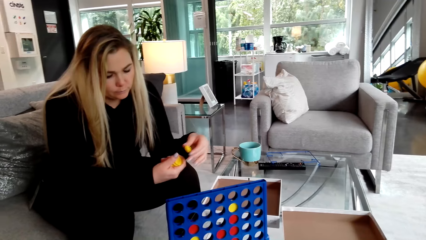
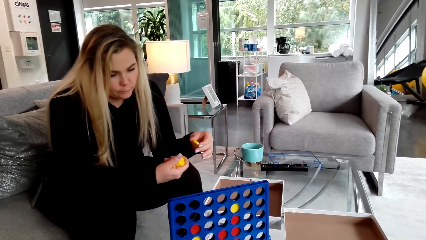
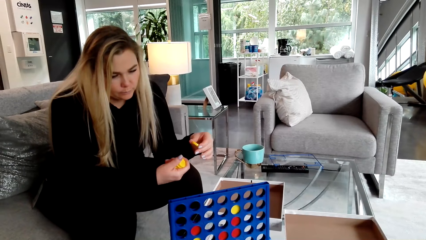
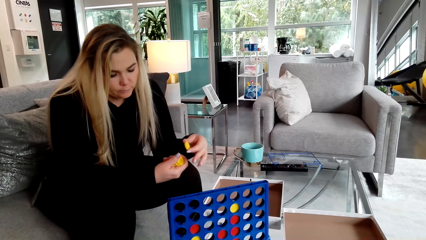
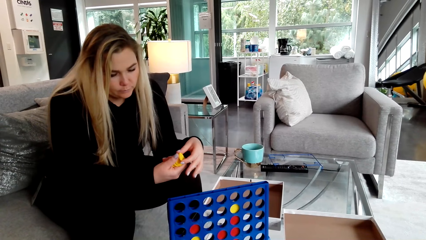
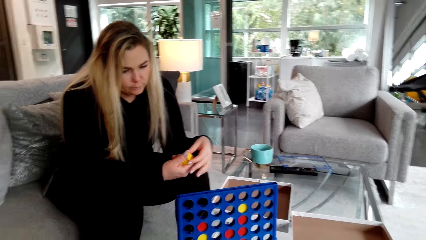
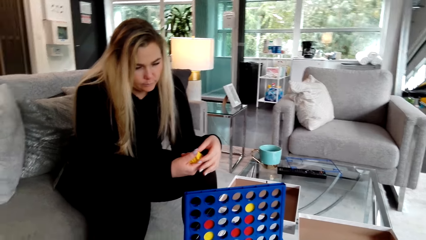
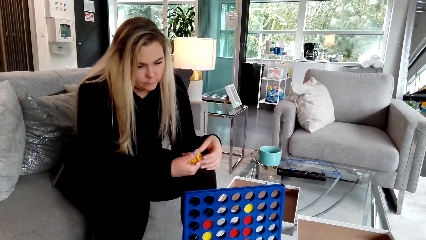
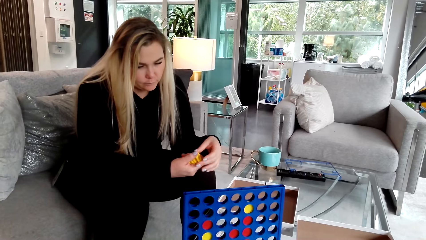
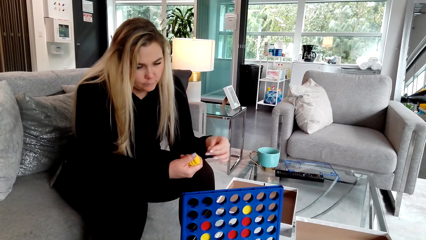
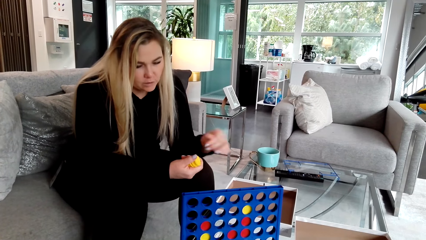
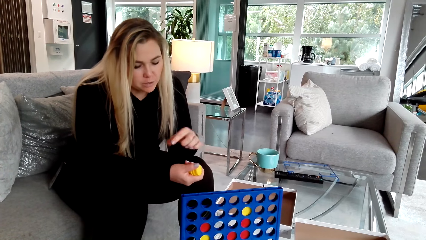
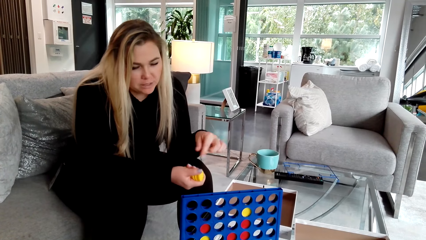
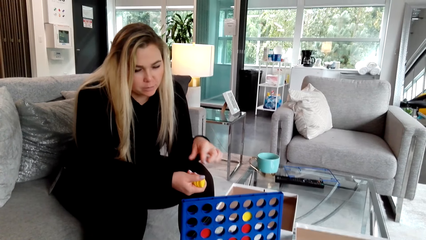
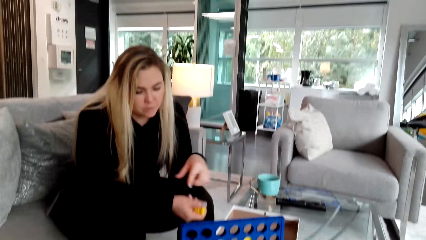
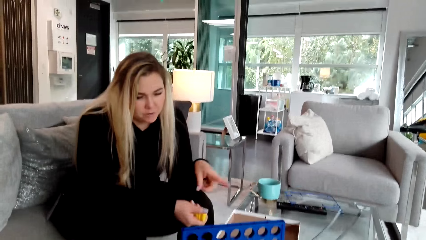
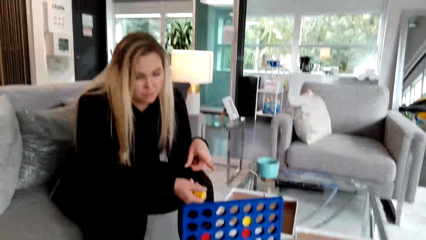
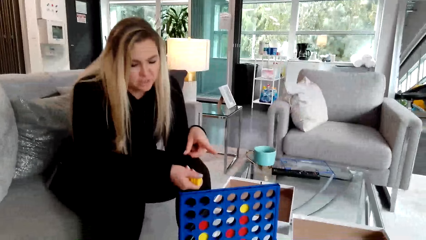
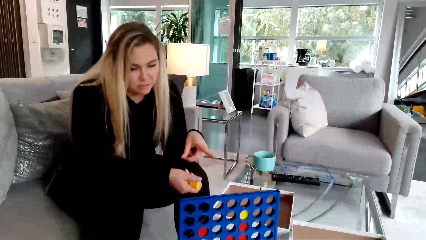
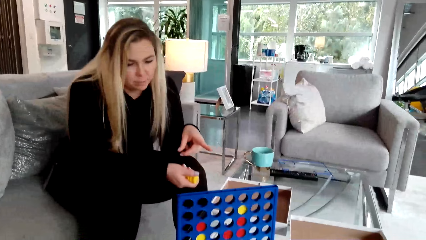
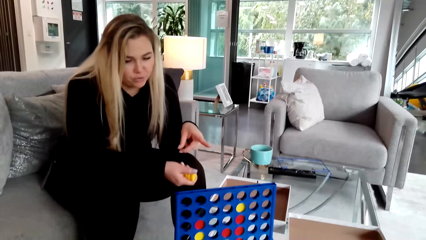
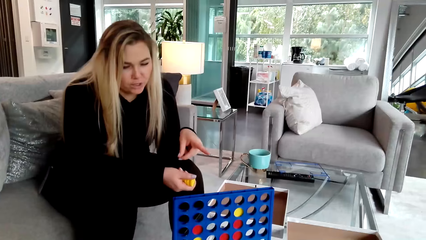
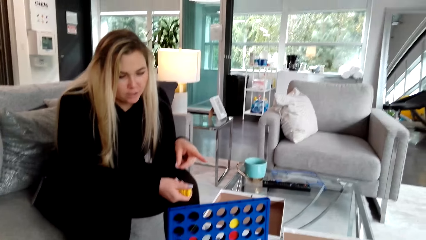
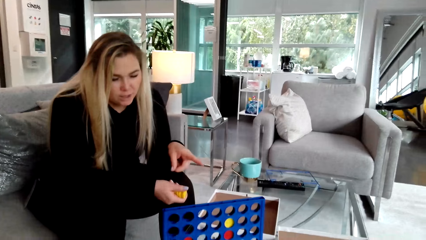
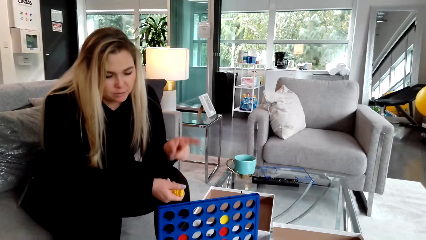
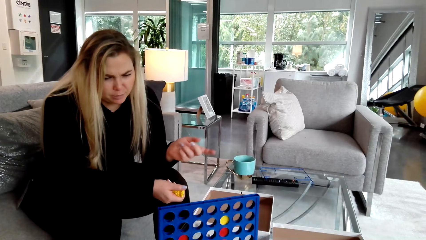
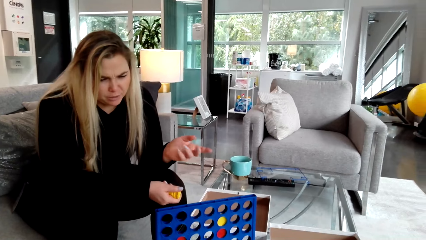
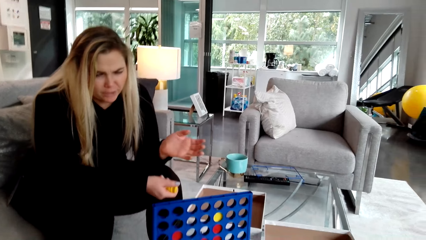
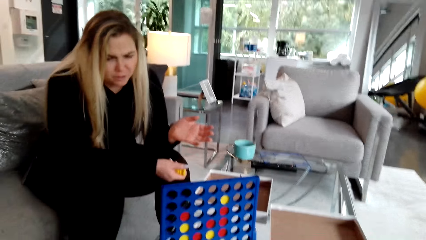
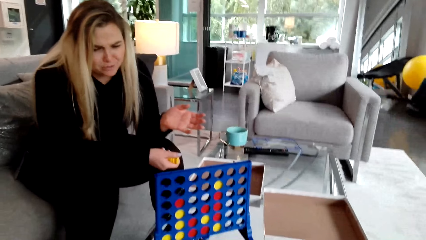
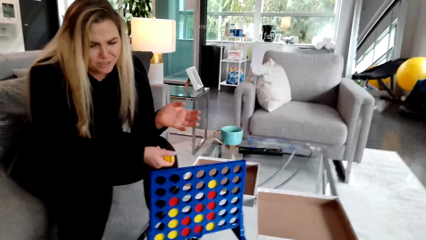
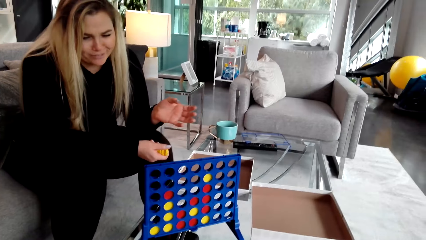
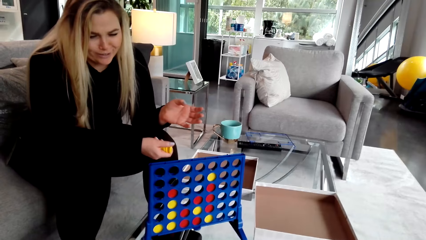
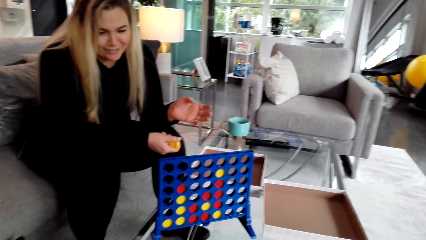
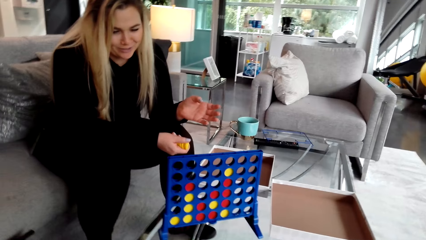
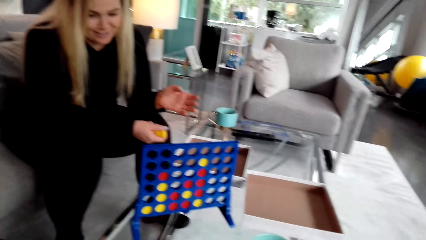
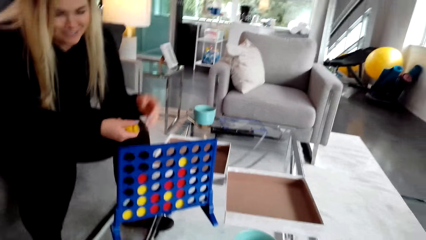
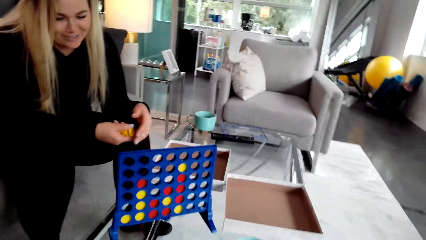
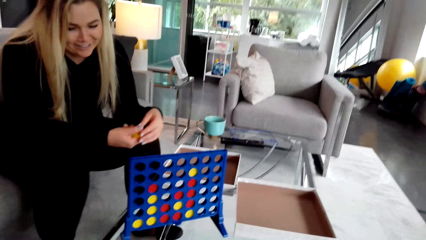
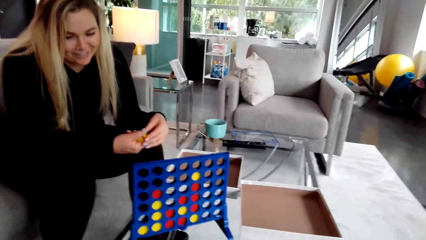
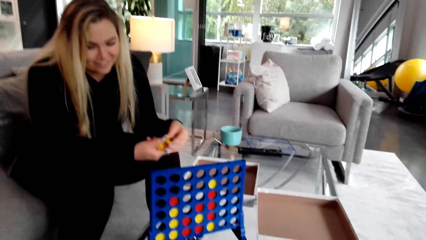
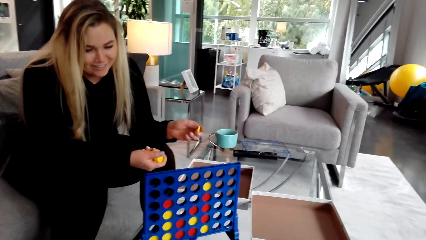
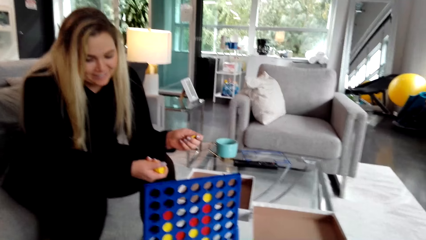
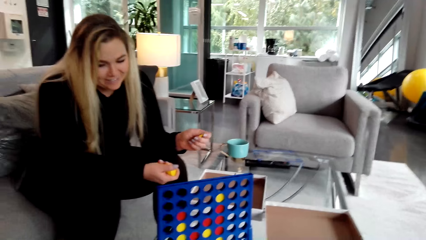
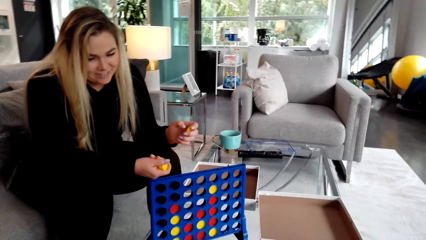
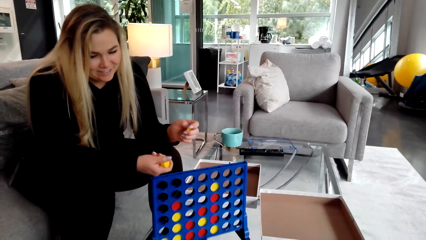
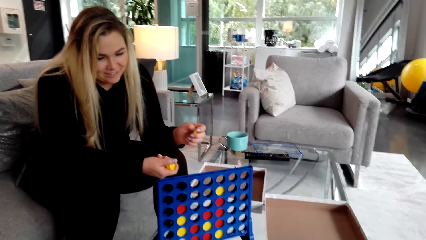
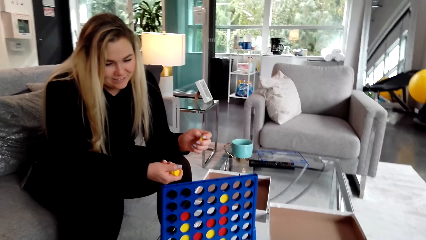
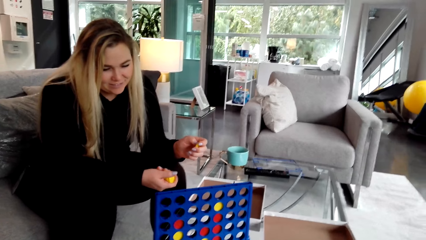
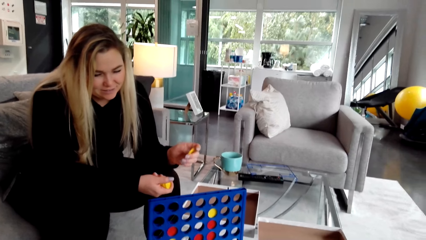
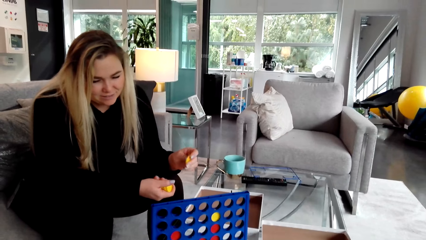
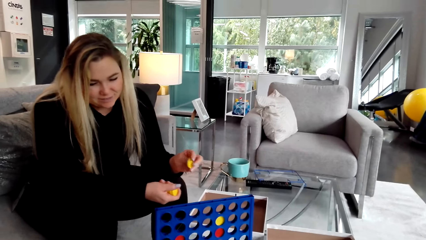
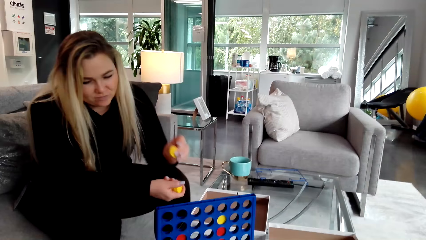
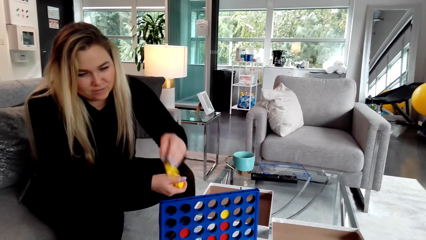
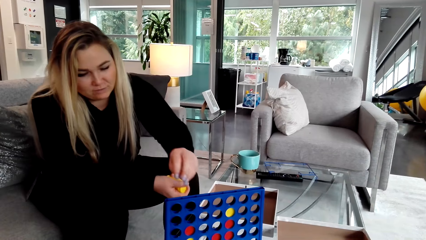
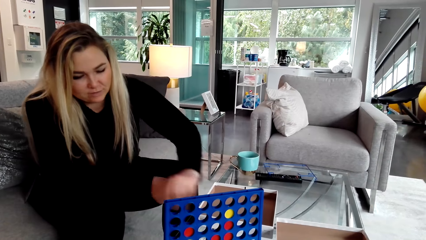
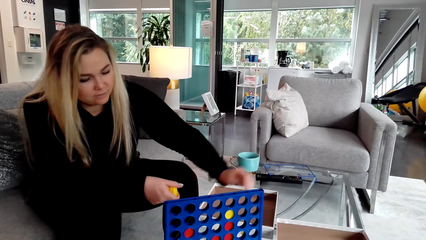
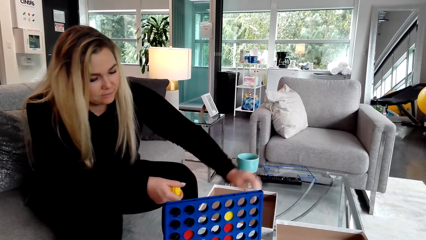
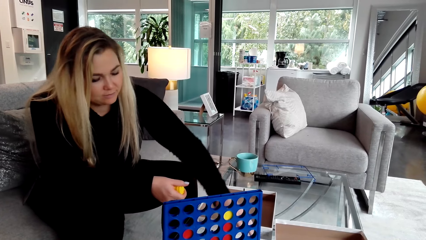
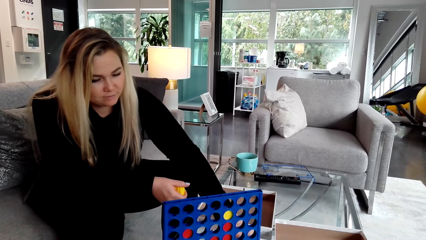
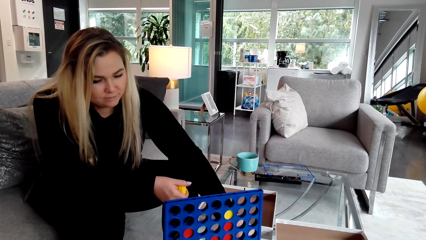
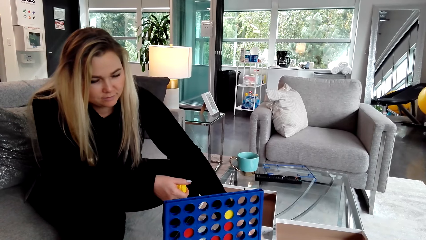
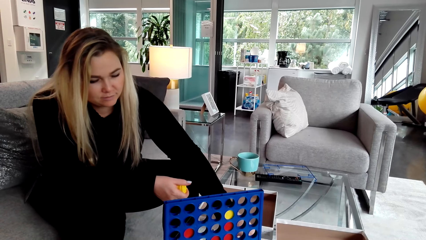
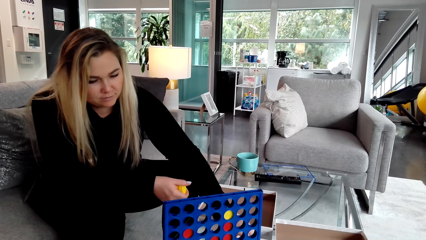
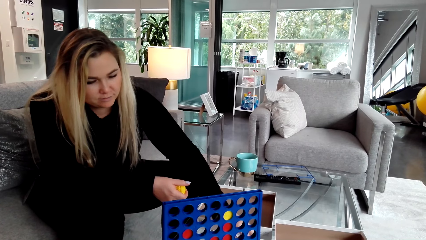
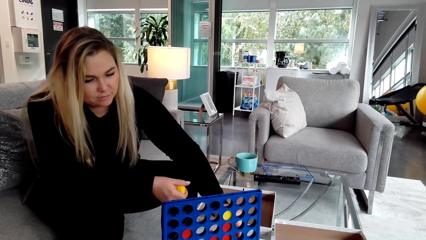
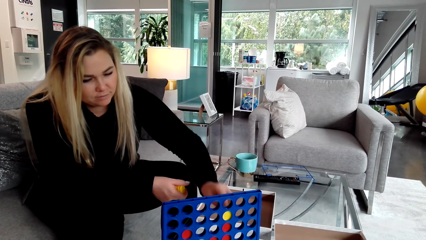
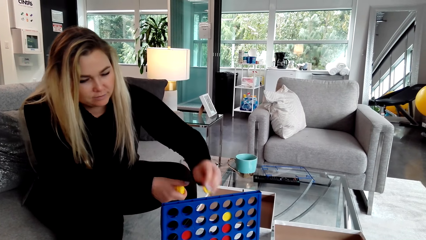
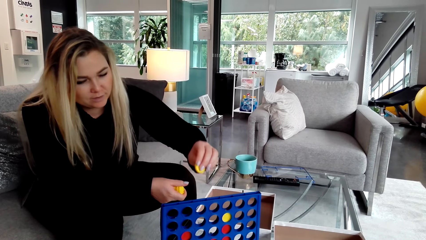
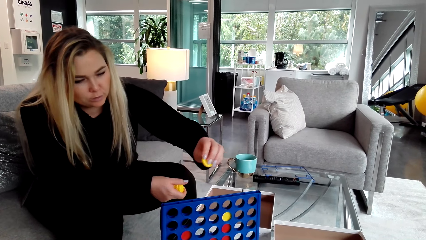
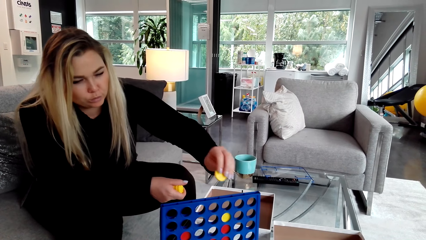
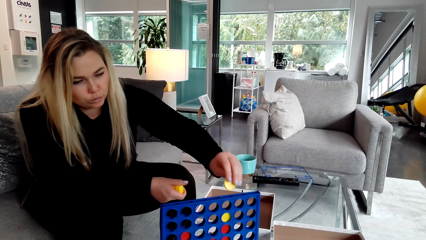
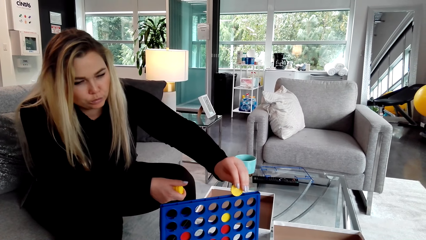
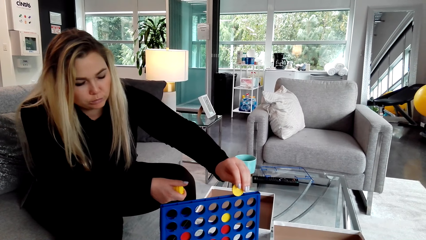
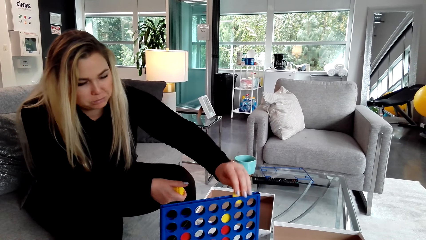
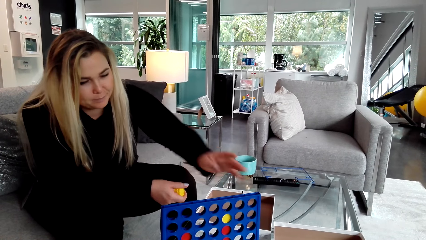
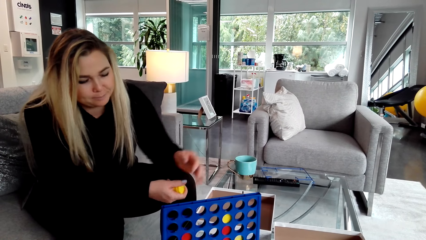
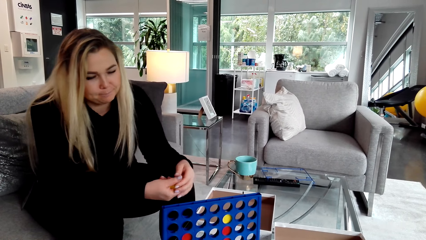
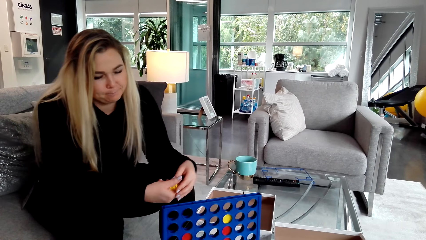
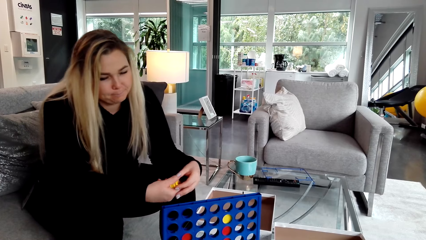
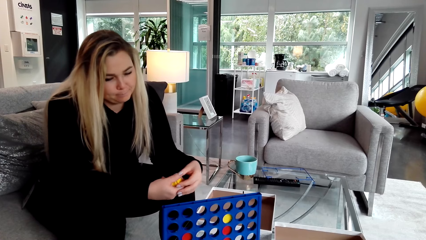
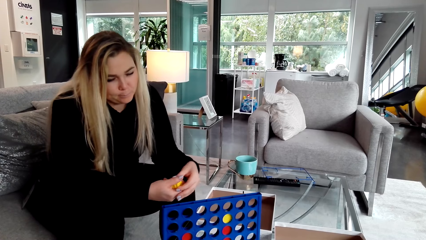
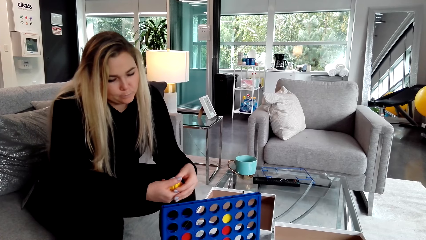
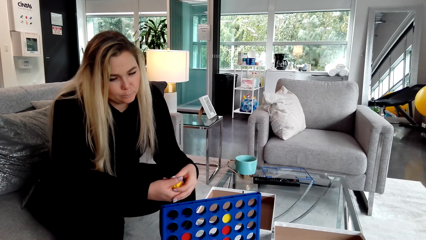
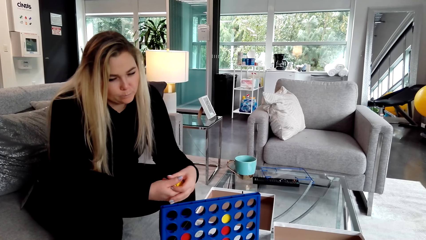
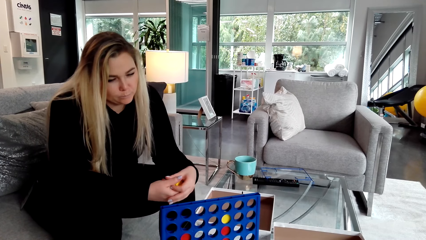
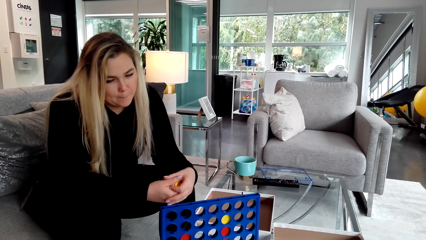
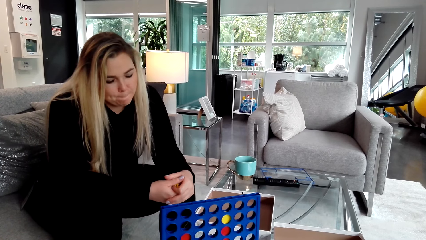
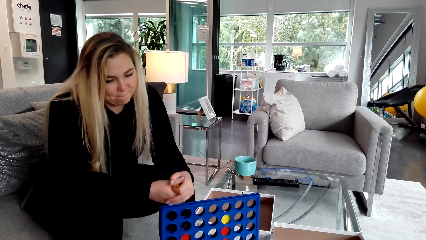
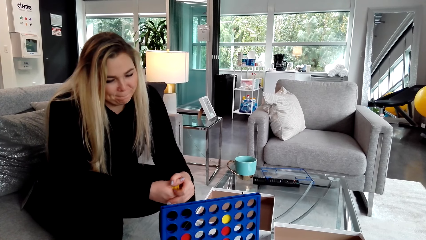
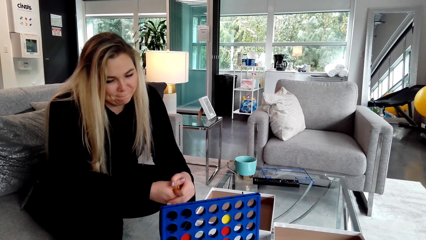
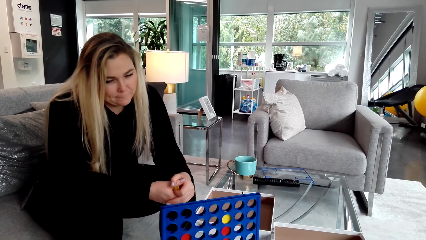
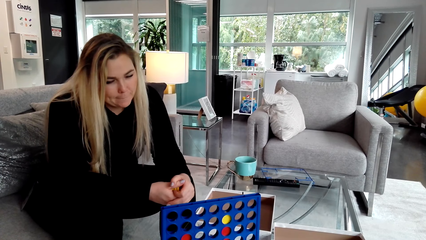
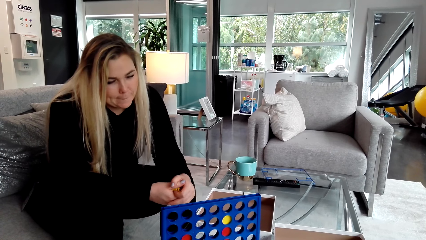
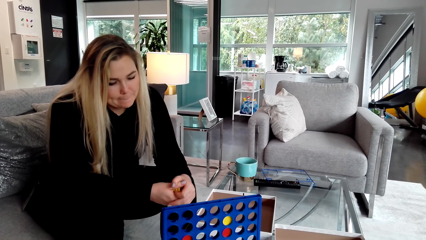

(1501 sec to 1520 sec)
A woman talks to the camera wearer. The woman drops the lid. The woman picks the lid. The woman places the lid in the crate.
